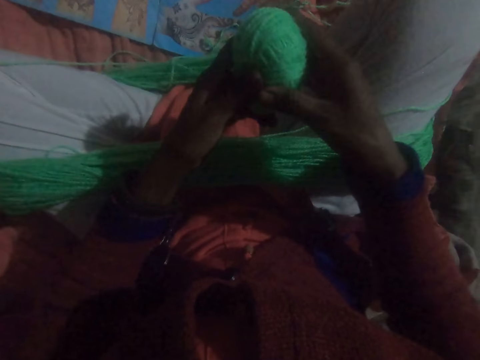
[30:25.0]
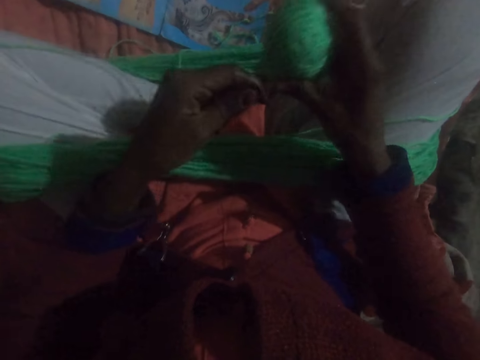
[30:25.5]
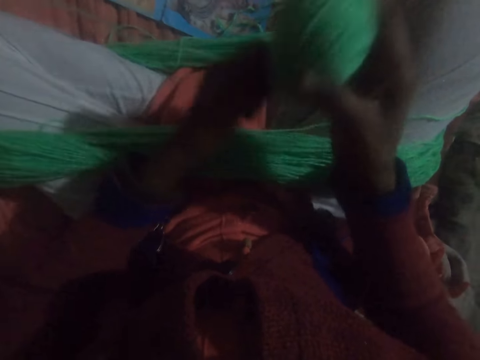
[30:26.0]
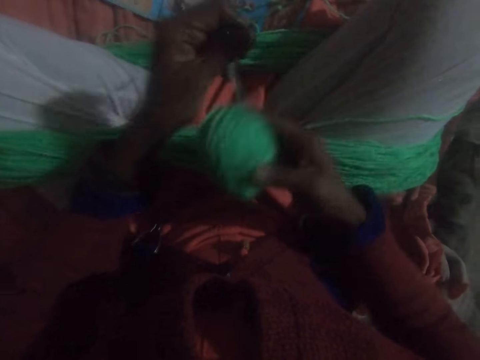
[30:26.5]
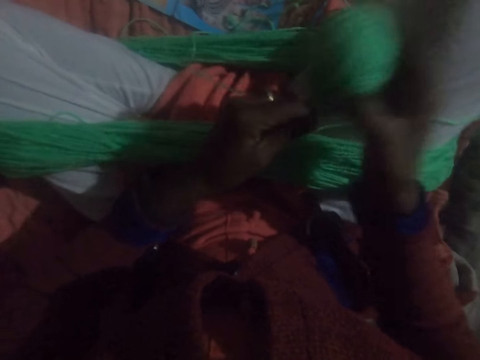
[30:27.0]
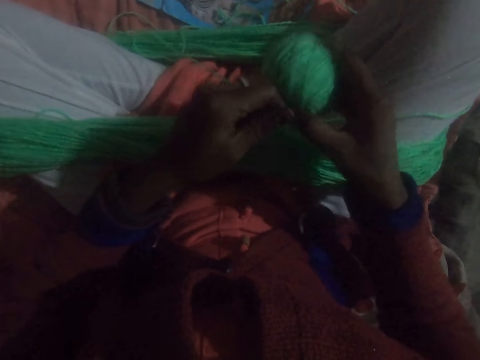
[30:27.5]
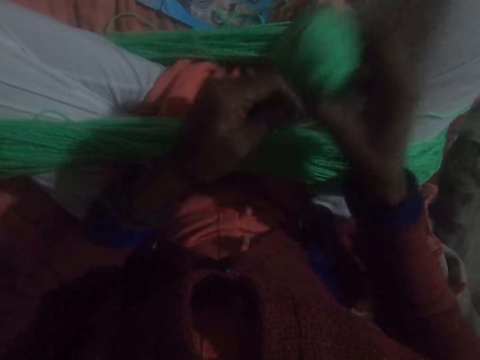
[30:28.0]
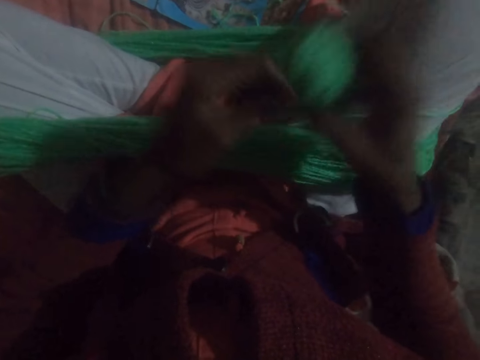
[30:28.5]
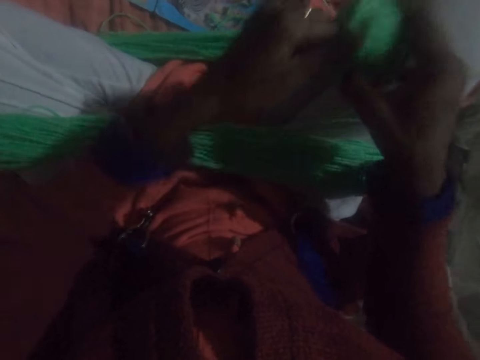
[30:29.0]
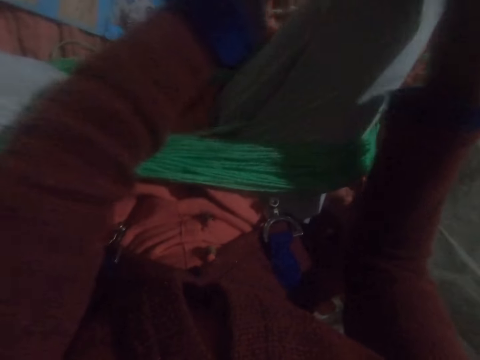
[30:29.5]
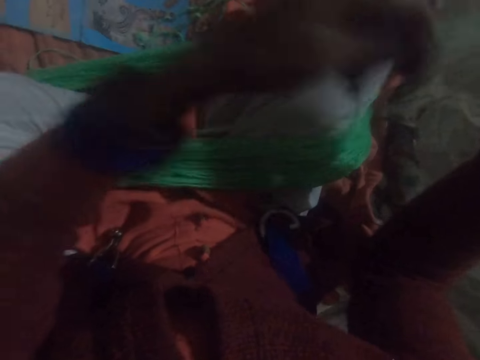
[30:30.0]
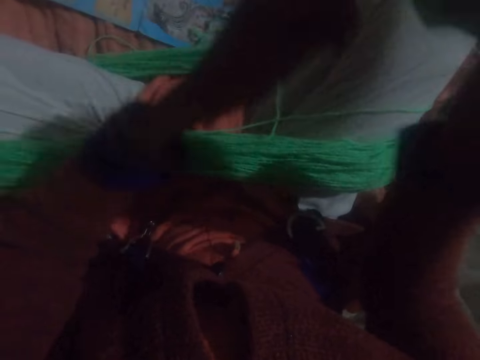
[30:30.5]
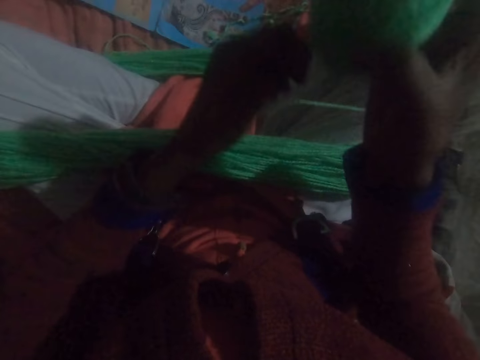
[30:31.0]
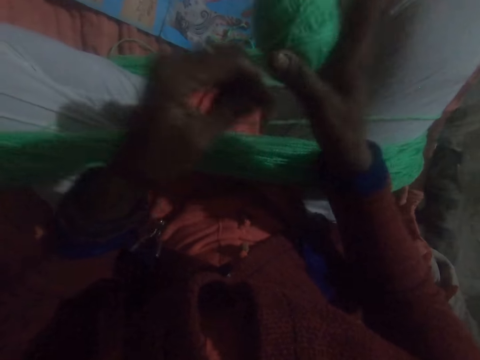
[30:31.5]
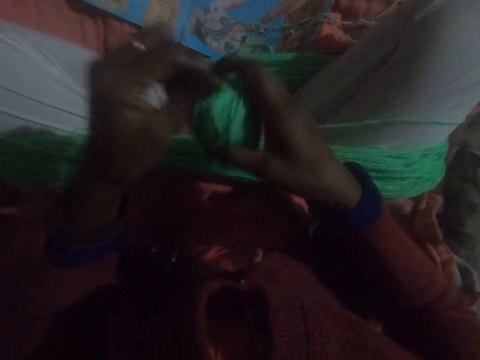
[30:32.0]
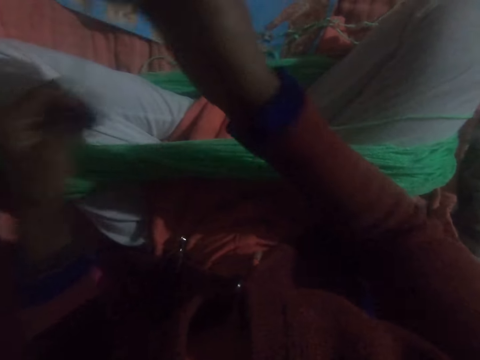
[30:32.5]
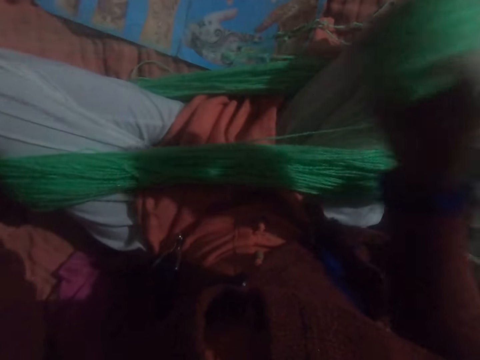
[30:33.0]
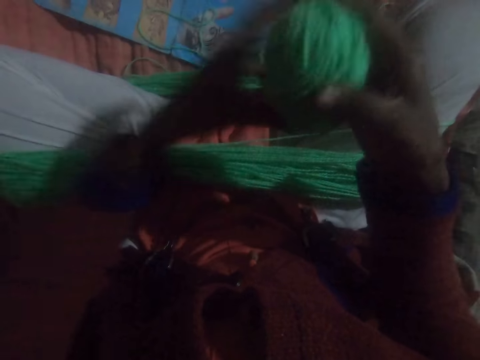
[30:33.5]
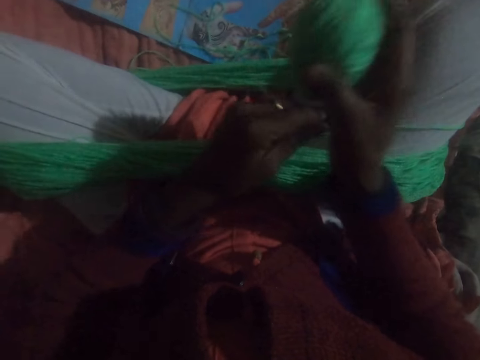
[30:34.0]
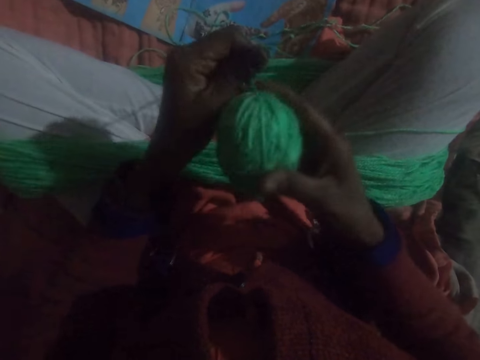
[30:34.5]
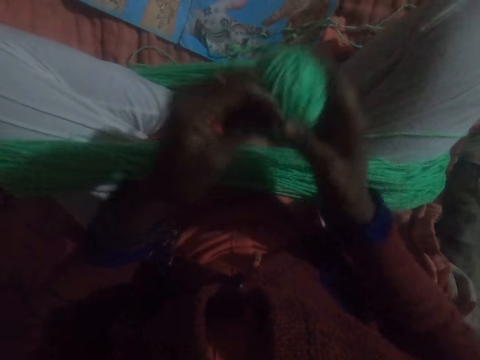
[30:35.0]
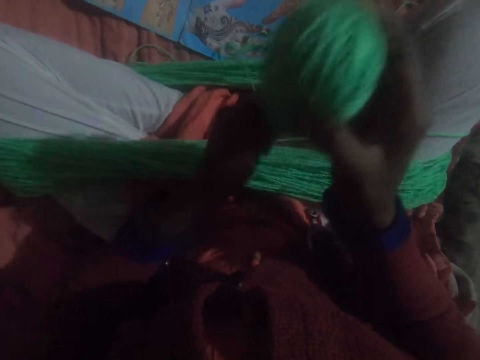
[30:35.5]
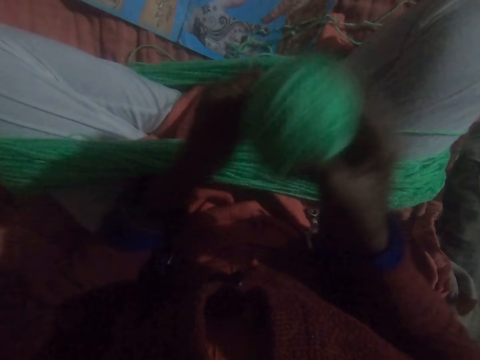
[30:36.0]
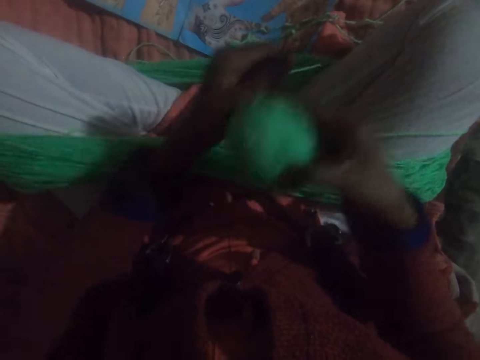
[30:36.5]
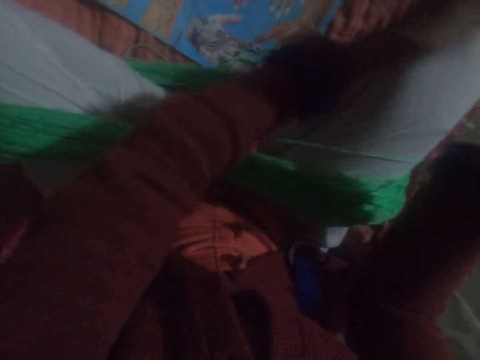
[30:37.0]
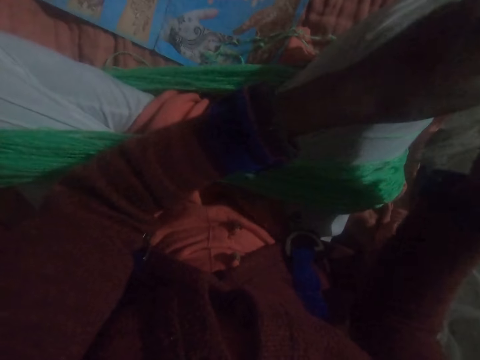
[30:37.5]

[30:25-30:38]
The camera wearer runs round the thread to a ball of yarn. They adjust the thread. They run round the thread to the ball of yarn.

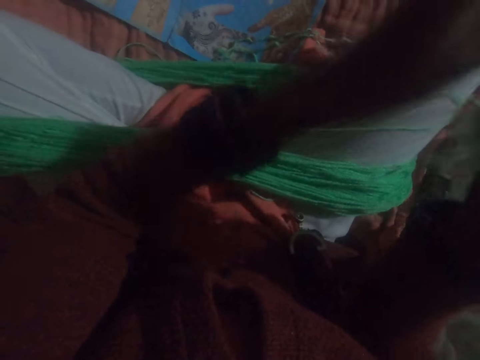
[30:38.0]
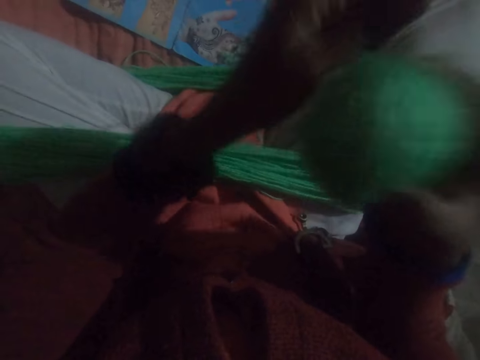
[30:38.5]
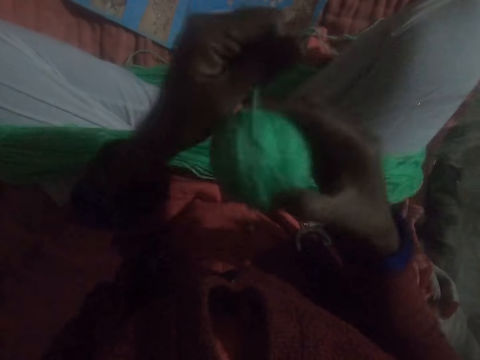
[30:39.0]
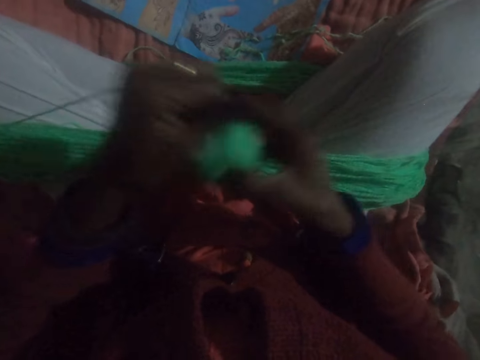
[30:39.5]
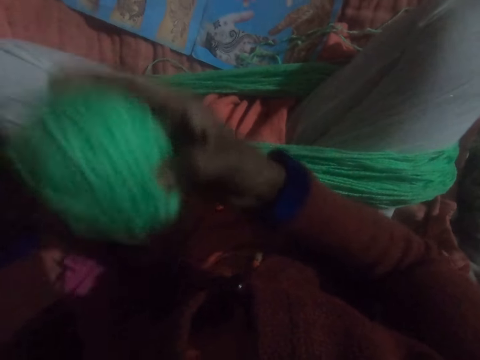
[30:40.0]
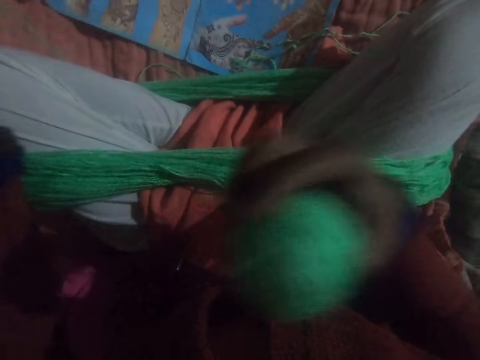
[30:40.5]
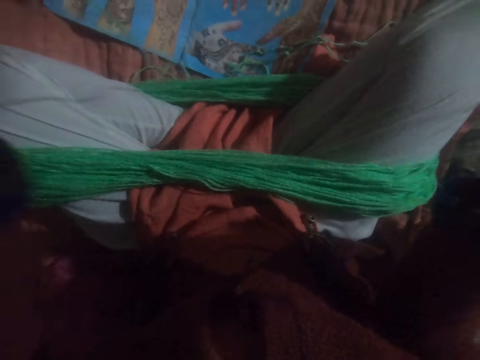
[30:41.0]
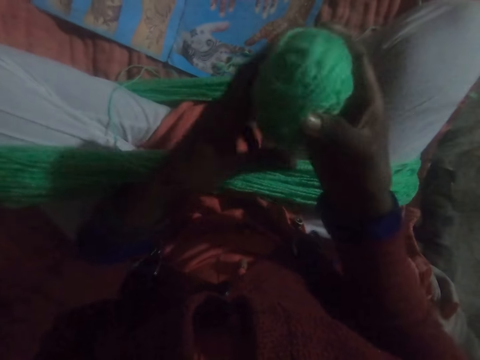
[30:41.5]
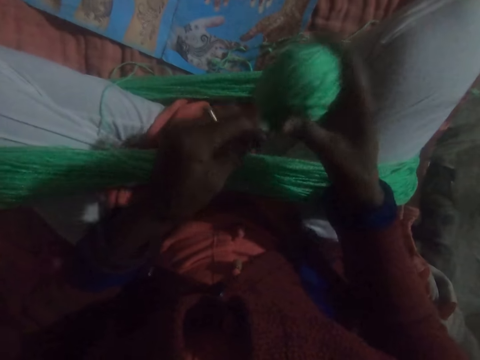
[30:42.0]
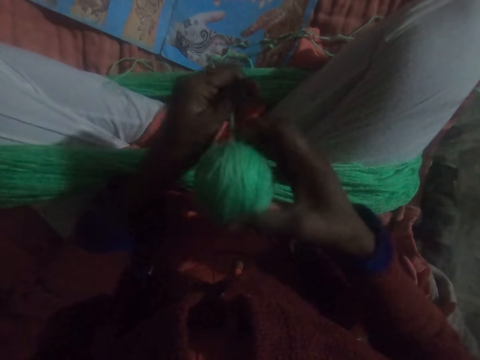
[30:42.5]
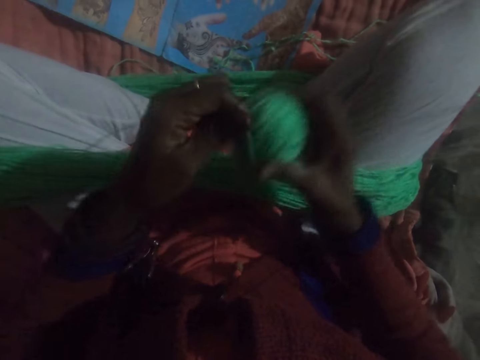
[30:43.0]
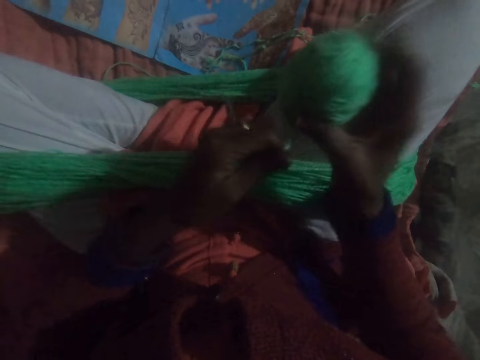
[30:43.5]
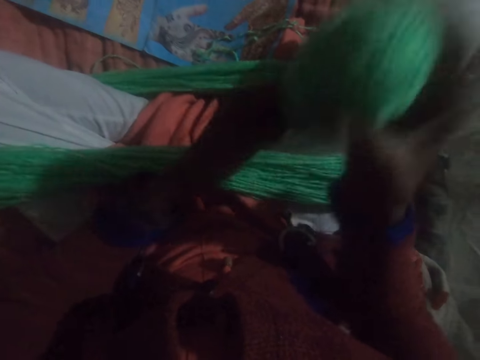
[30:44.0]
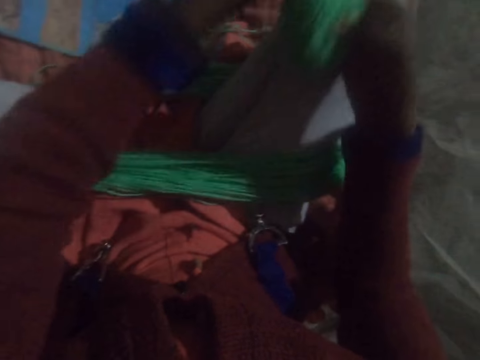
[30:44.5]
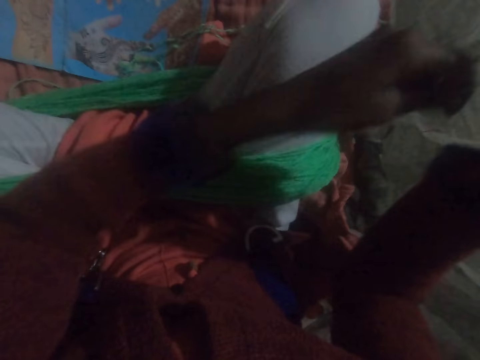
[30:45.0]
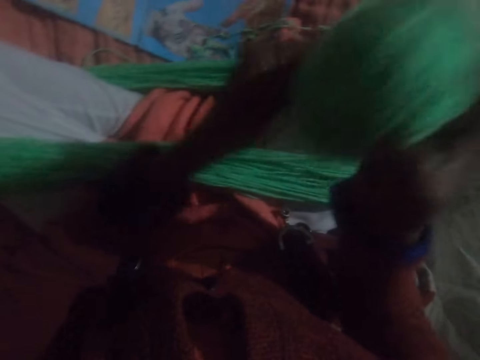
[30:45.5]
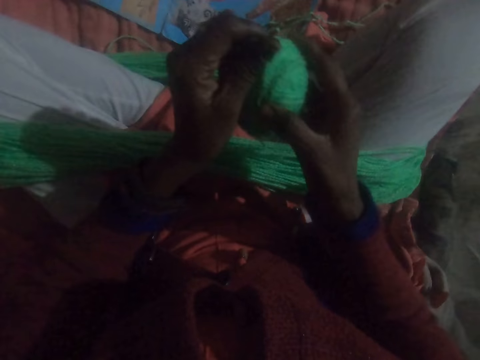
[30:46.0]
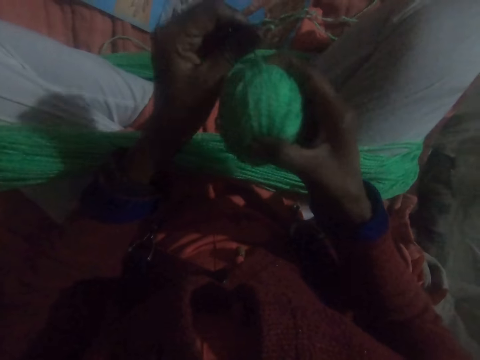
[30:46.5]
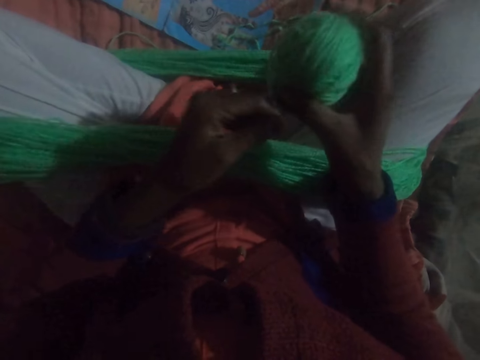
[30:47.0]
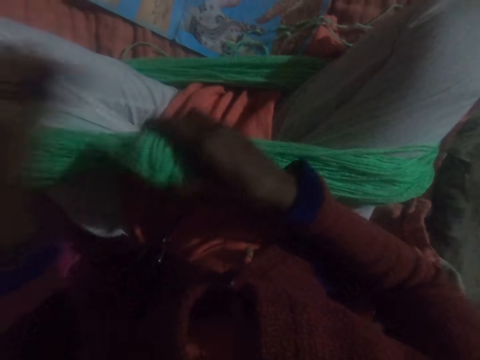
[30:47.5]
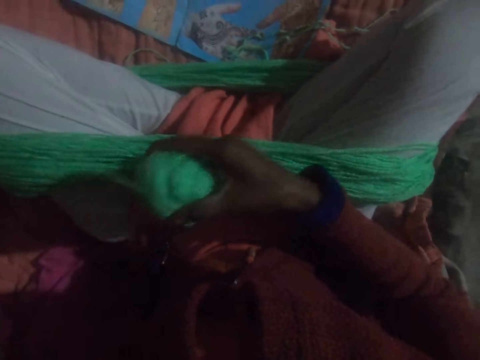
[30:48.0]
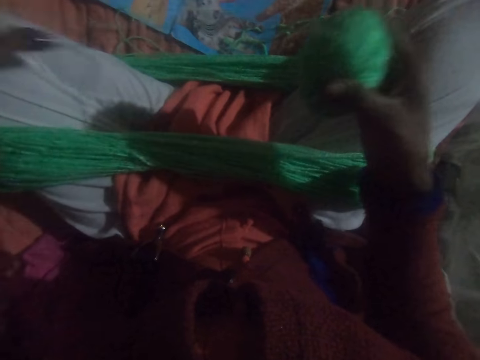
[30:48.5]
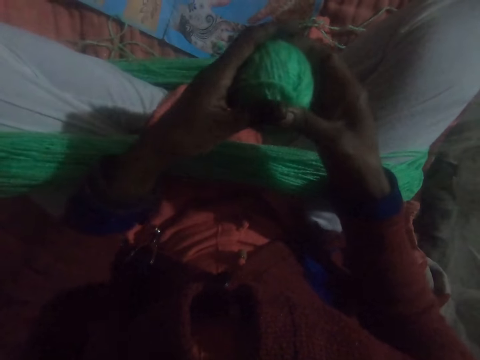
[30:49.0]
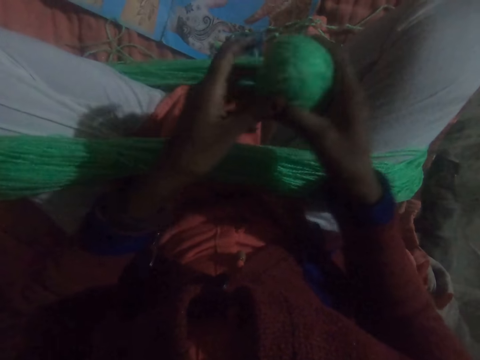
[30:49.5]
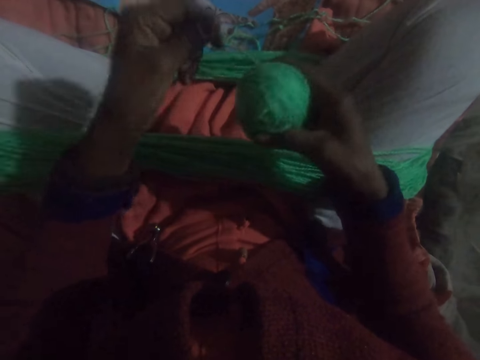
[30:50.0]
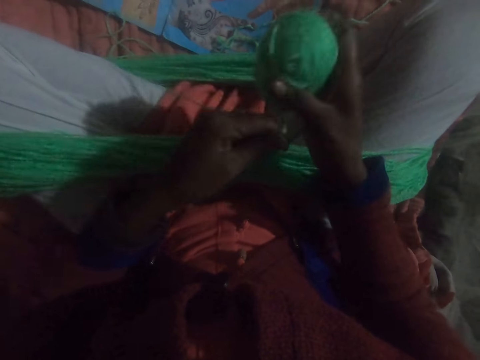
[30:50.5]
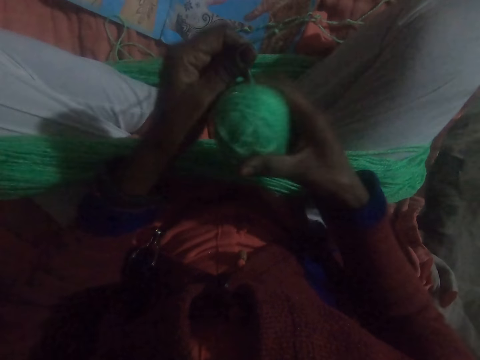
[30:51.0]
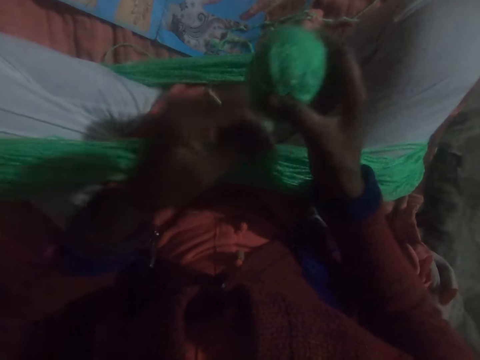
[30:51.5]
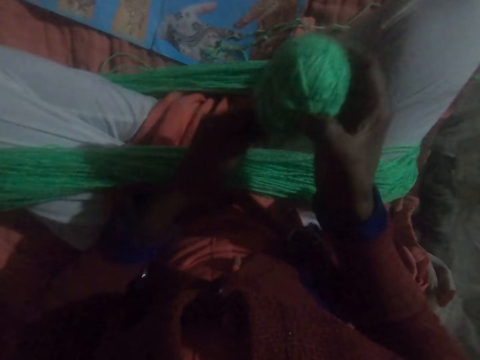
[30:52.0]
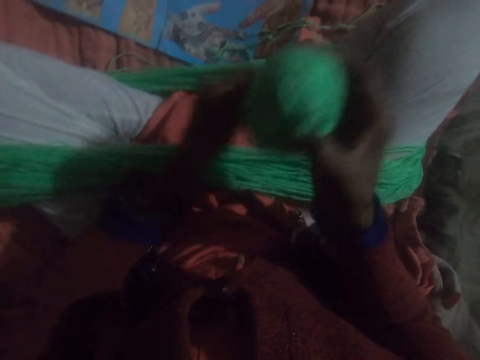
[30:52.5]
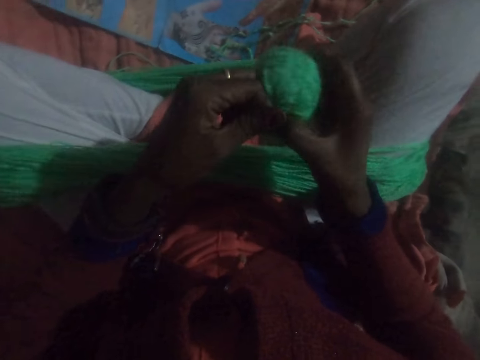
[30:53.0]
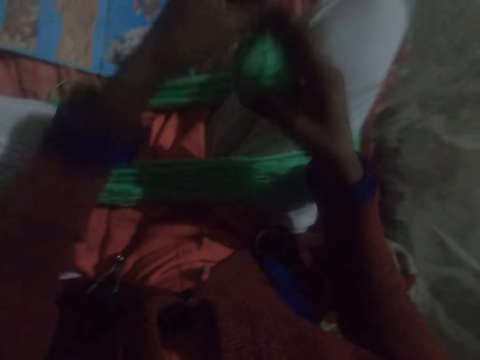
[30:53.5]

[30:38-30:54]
The camera wearer adjusts the thread. They run round the thread to a ball of yarn. They adjust the thread. They run round the thread to the ball of yarn.
